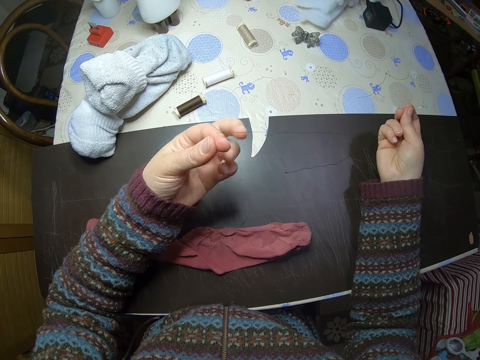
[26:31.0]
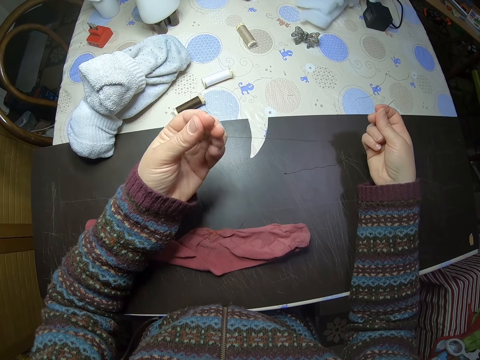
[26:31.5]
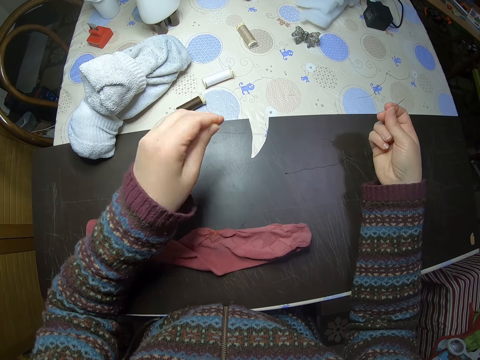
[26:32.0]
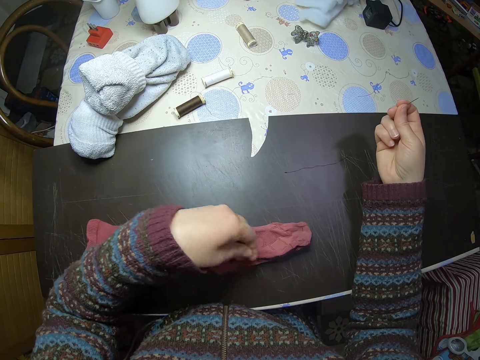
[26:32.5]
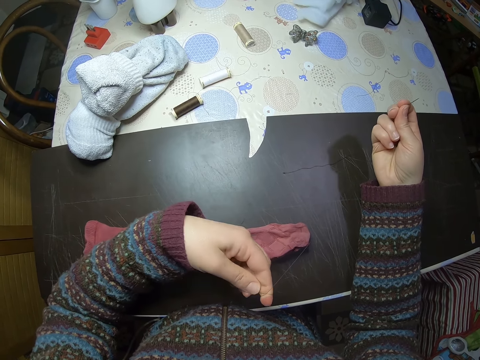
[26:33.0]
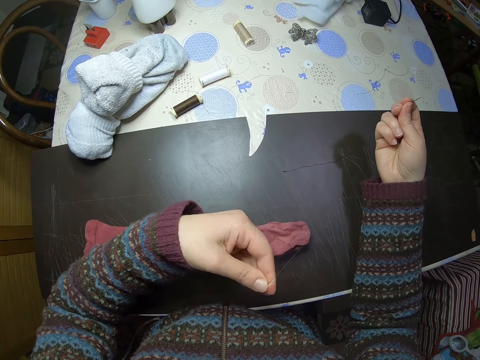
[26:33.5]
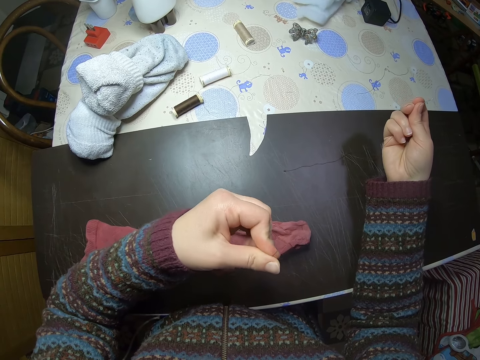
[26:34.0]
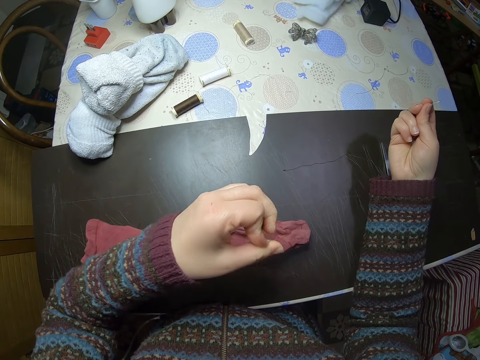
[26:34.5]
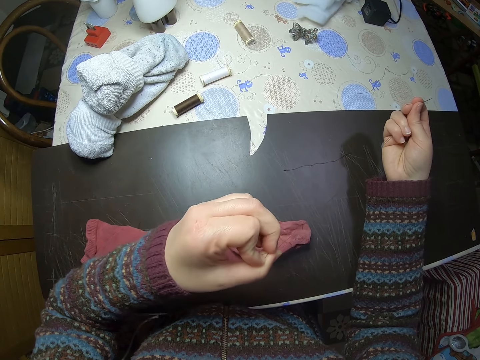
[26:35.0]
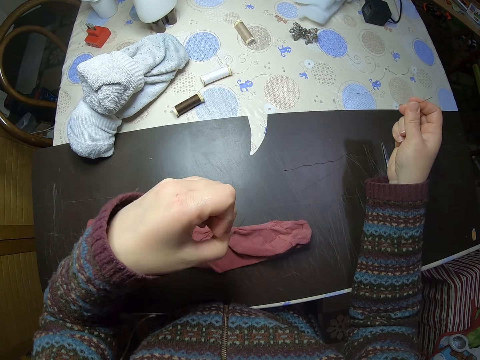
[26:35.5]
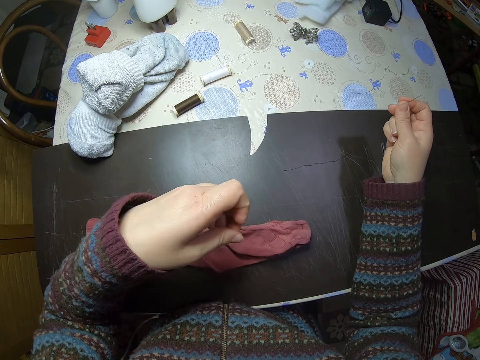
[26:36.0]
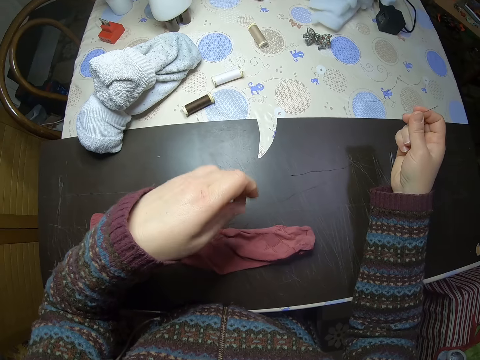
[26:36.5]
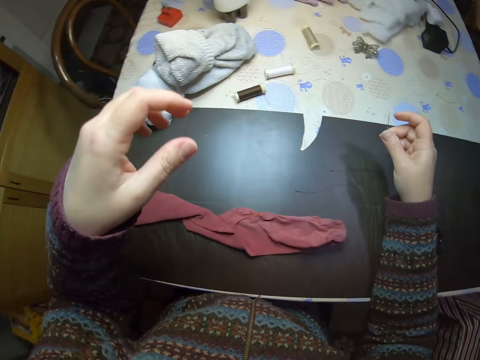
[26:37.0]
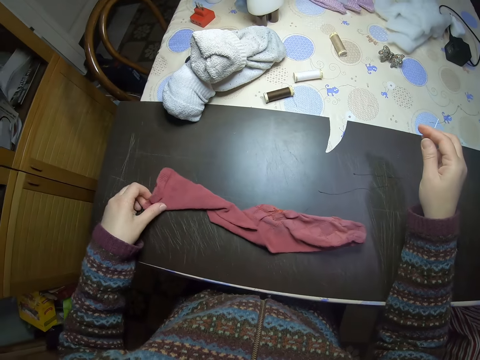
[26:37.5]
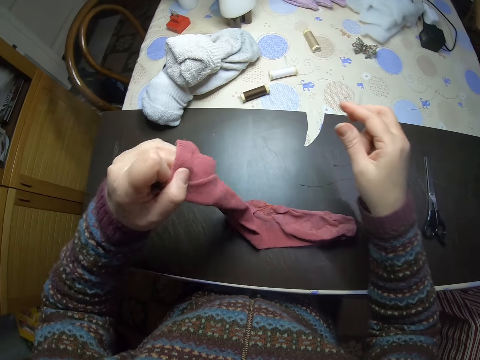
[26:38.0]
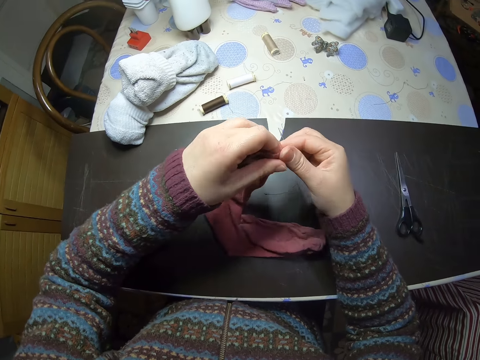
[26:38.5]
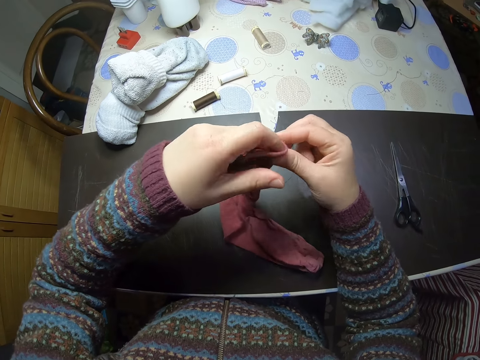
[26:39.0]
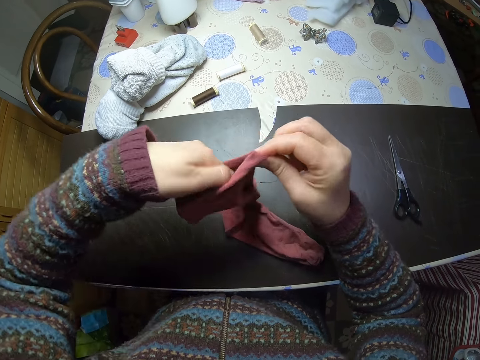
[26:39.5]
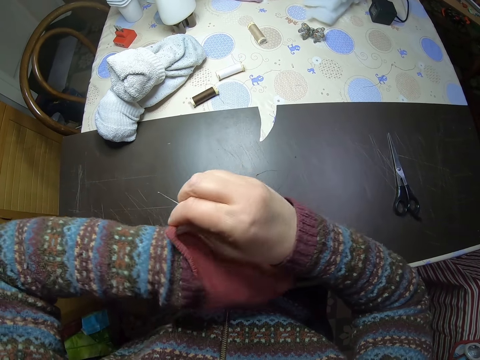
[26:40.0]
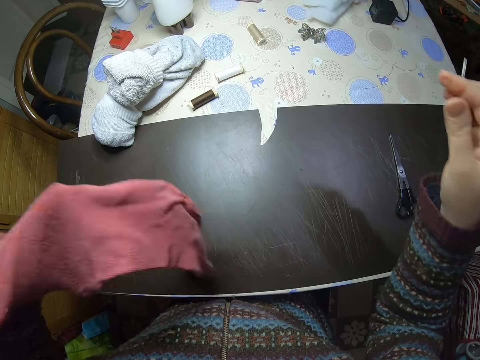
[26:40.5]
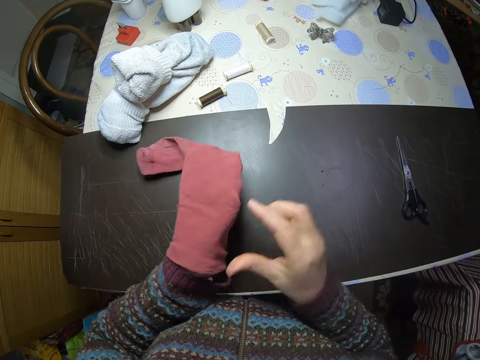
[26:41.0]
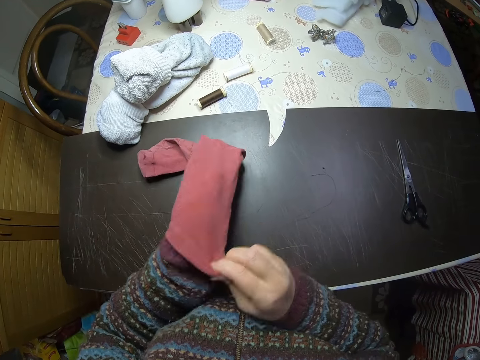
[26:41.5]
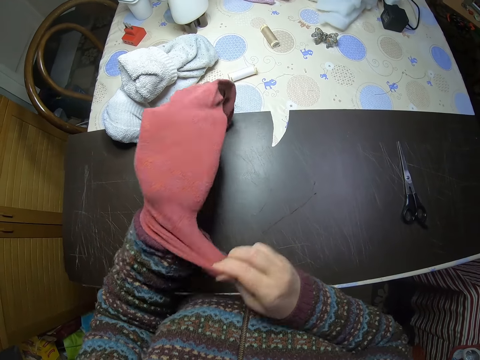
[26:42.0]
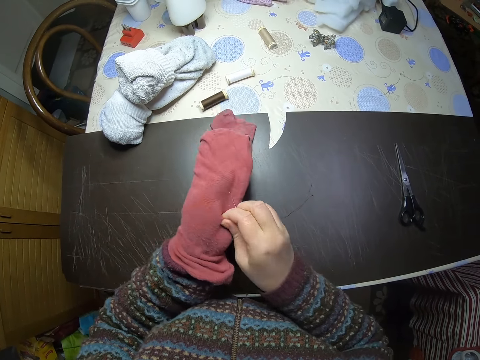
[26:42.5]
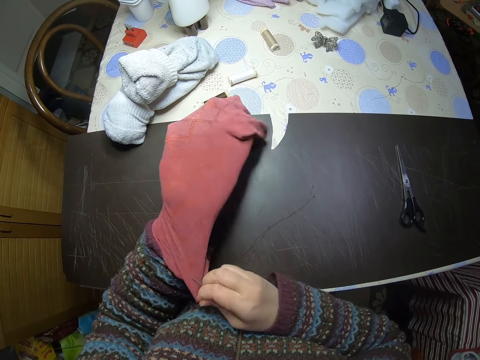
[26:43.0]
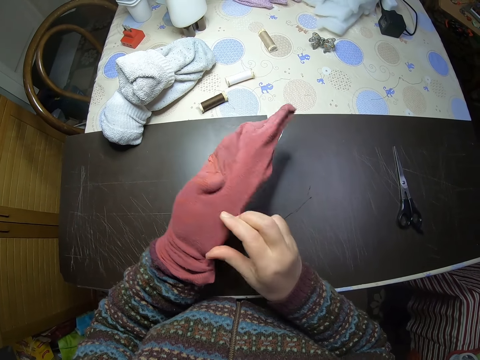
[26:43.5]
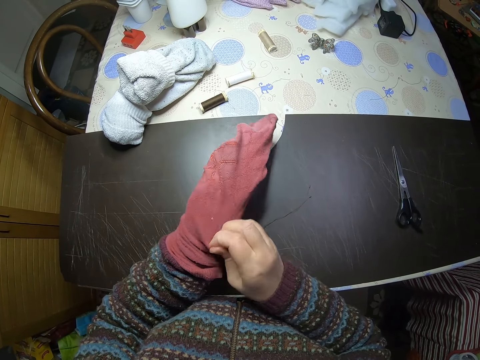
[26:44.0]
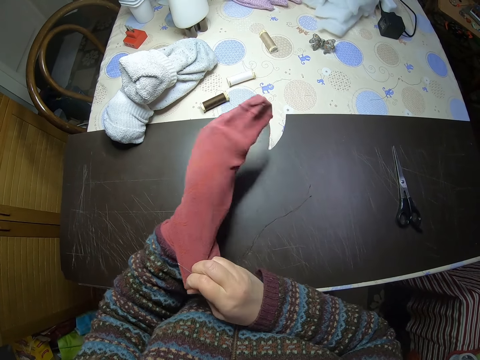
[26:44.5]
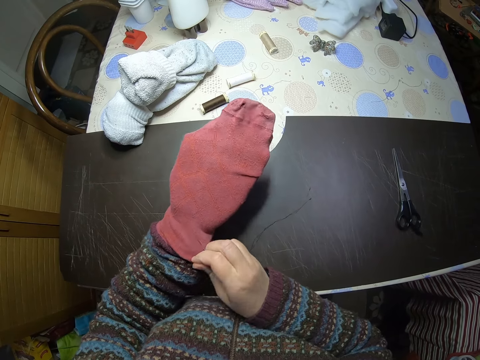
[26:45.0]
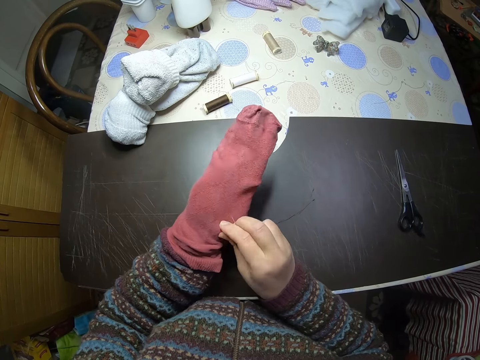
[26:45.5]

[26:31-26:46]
The camera wearer rolls the thread on her finger. She rolls the thread on her fingers. She lets go of the thread. She holds the sock with her hand. She picks up the red sock on the table with her left hand. She holds the thread with both her hands. She inserts her hand inside the sock. She wears the red sock on her left hand. She pulls the sock backwards.

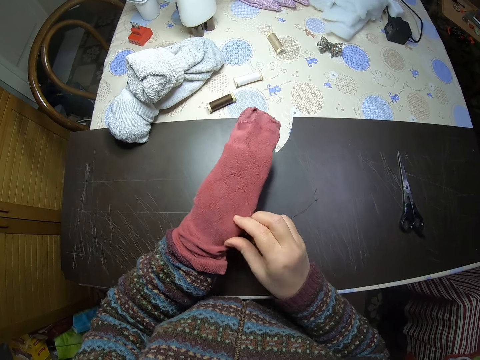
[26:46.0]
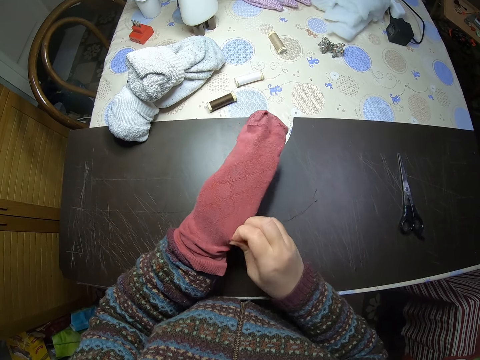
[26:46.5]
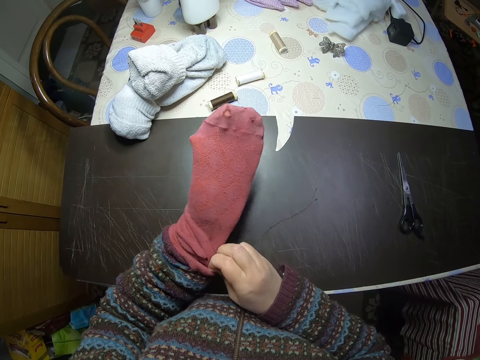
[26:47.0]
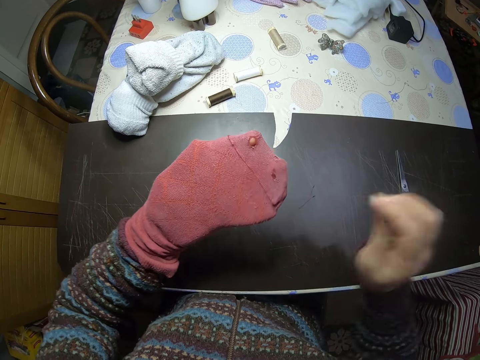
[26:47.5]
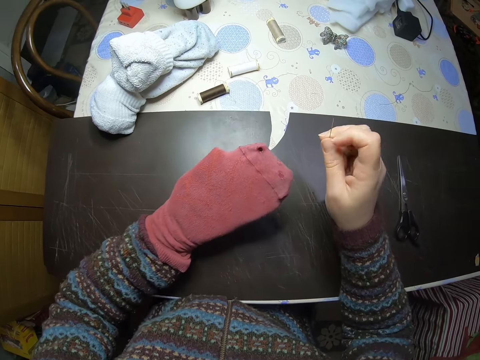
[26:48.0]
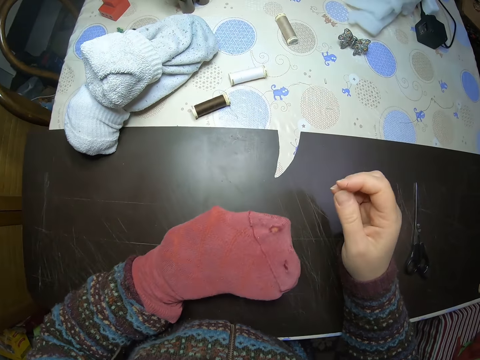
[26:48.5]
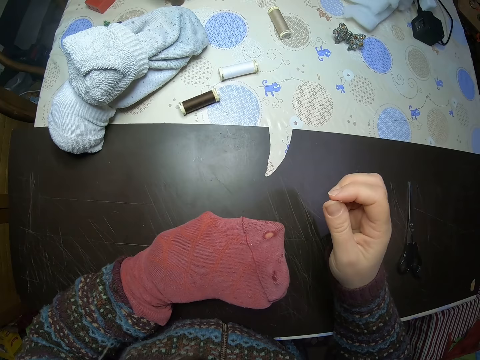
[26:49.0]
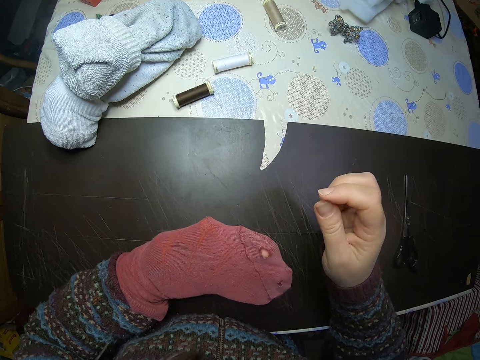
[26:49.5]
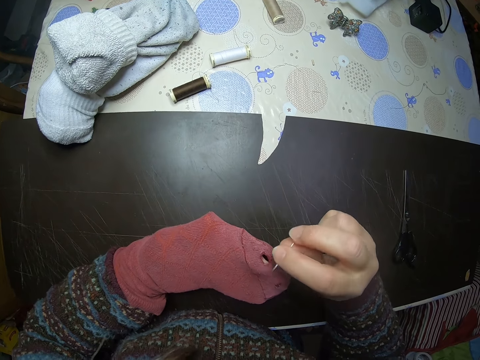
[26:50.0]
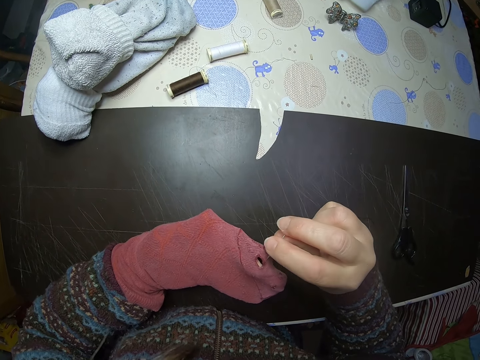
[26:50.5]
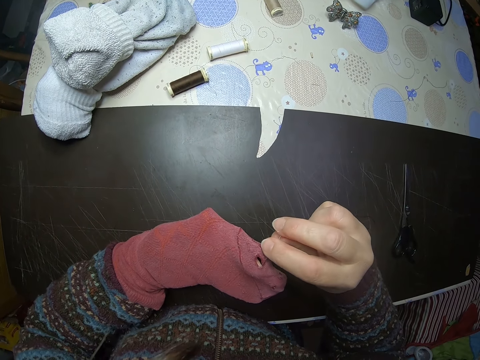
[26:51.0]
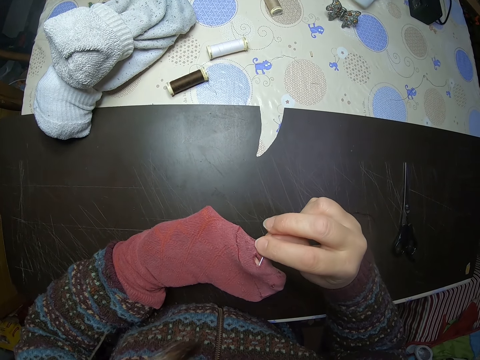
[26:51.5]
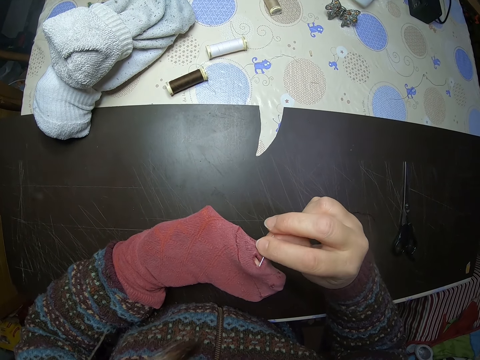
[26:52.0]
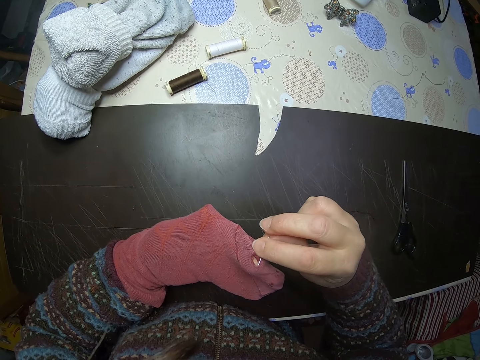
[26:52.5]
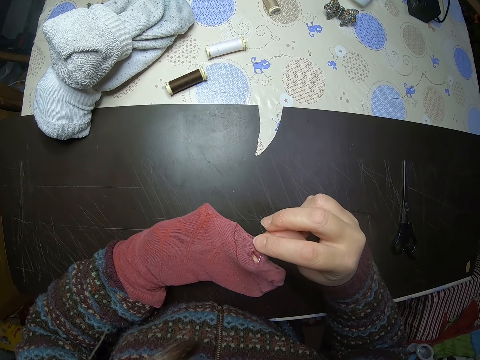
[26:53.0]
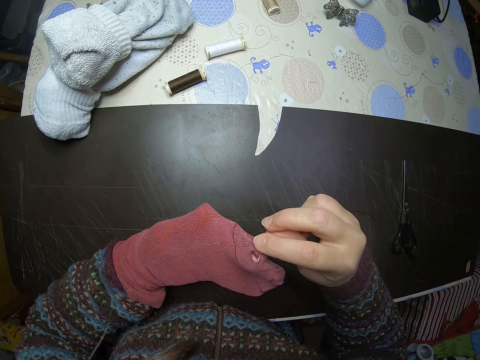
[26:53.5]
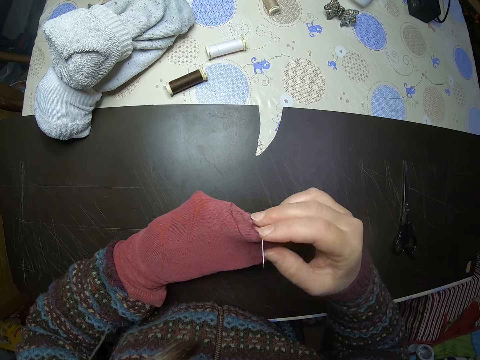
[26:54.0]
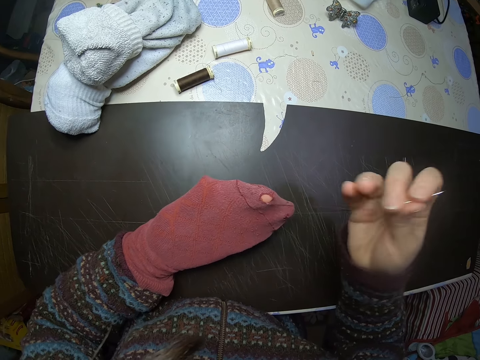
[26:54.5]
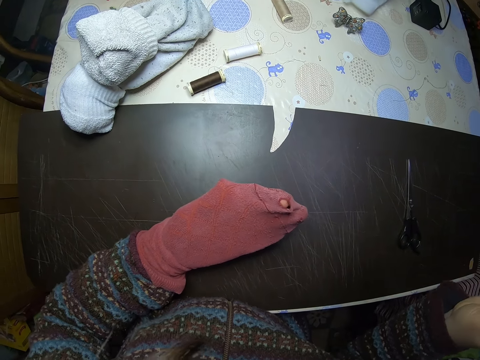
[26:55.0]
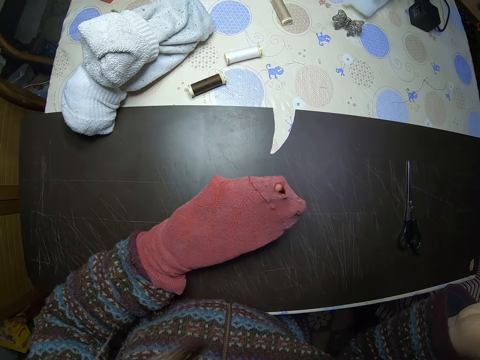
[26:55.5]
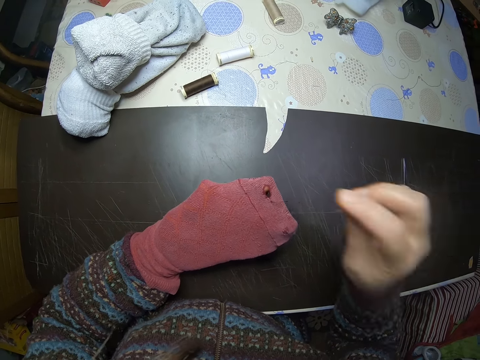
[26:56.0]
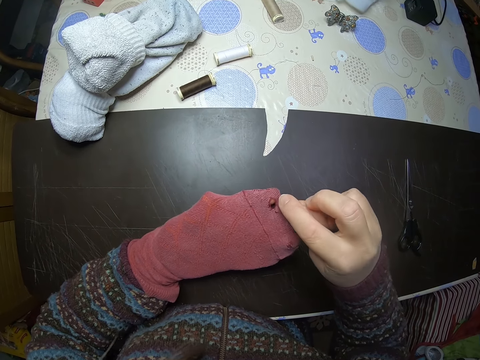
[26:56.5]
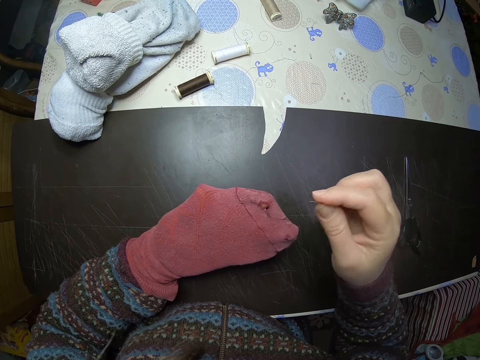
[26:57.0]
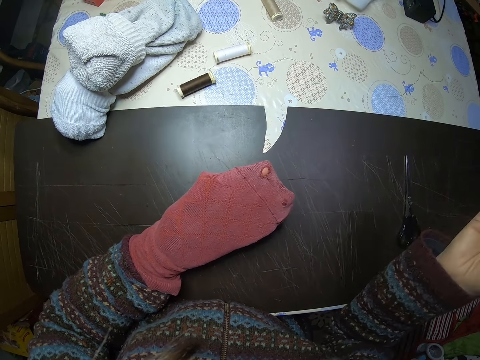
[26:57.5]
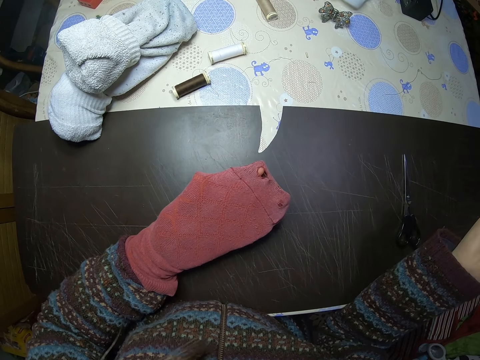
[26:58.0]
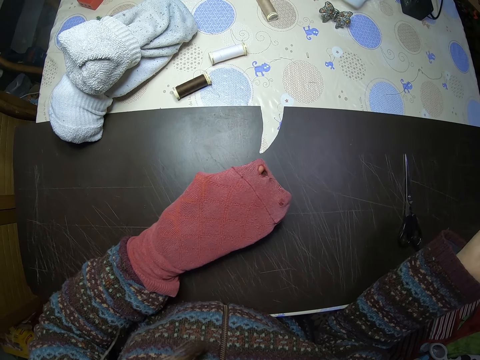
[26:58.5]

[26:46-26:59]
The camera wearer raises her hand and lowers her hands. She sews the red sock. She sews the hole on the sock.
